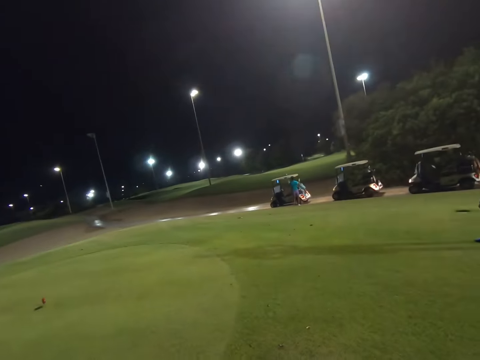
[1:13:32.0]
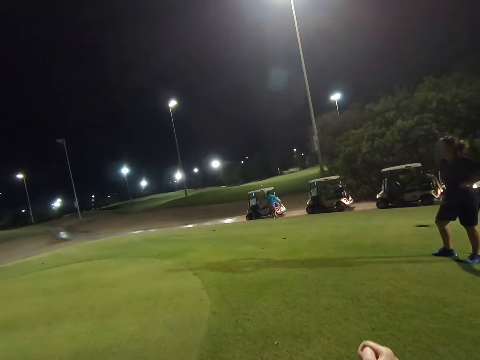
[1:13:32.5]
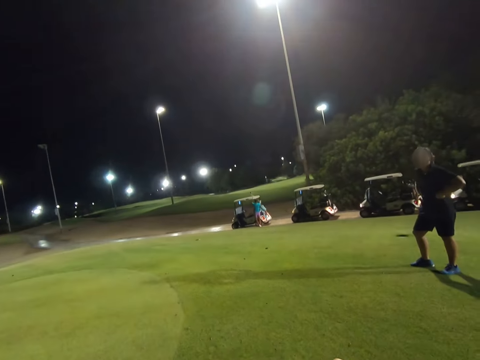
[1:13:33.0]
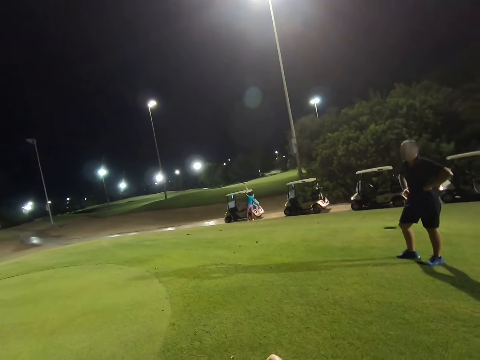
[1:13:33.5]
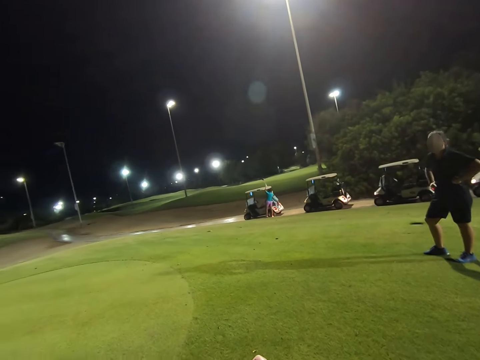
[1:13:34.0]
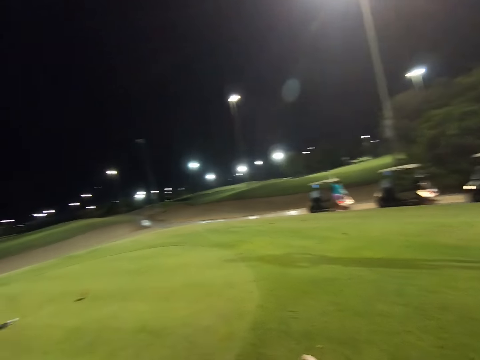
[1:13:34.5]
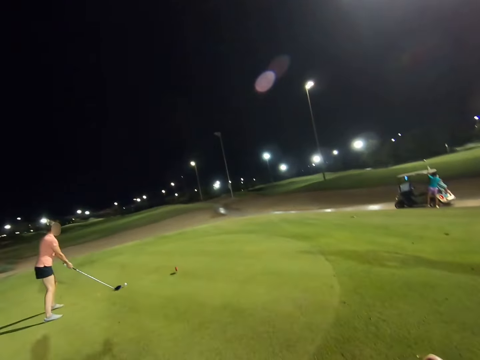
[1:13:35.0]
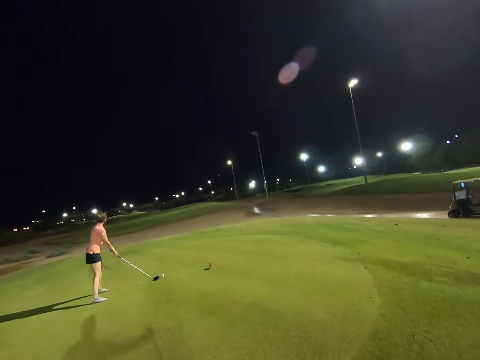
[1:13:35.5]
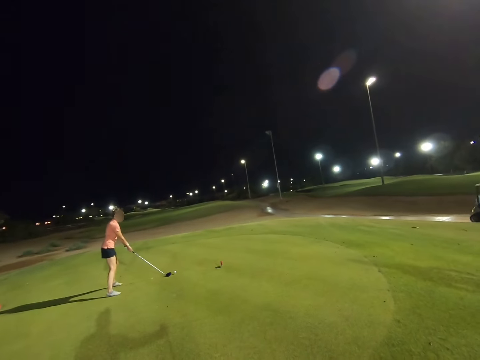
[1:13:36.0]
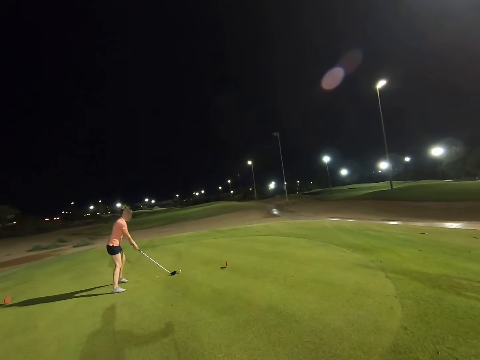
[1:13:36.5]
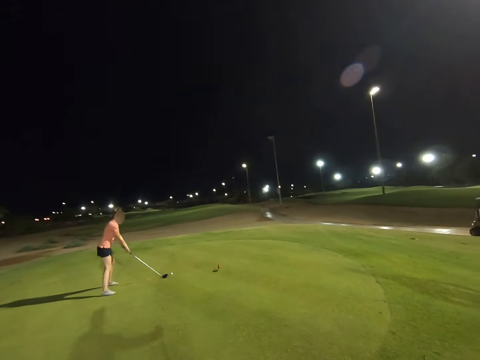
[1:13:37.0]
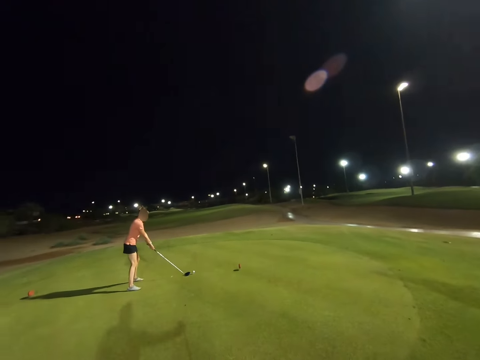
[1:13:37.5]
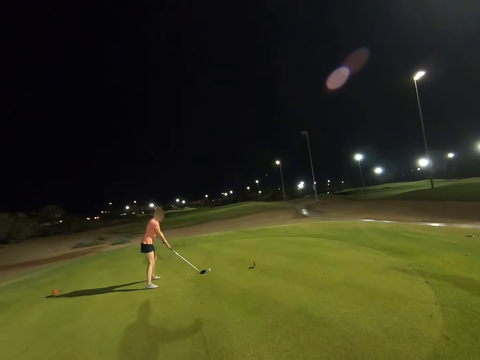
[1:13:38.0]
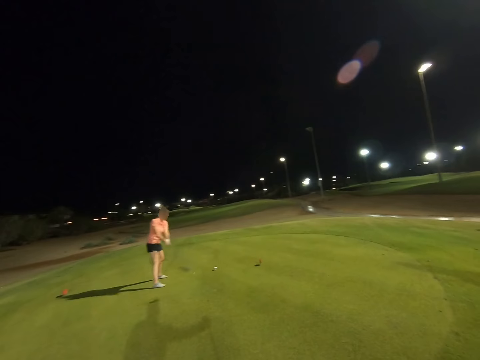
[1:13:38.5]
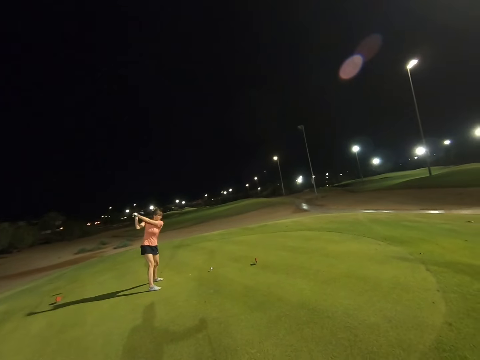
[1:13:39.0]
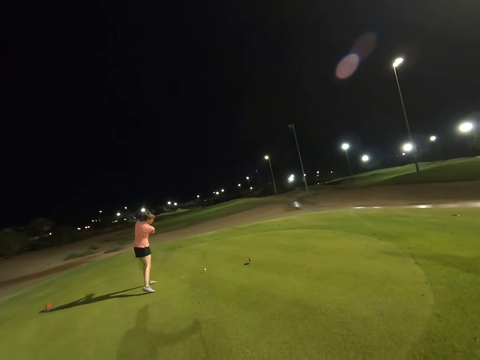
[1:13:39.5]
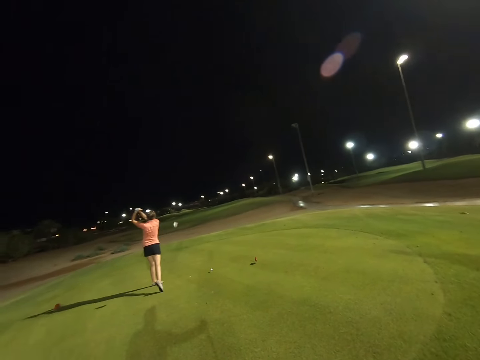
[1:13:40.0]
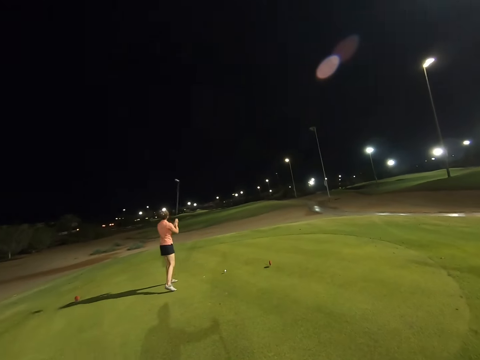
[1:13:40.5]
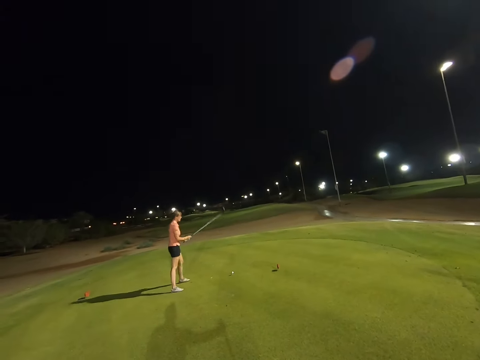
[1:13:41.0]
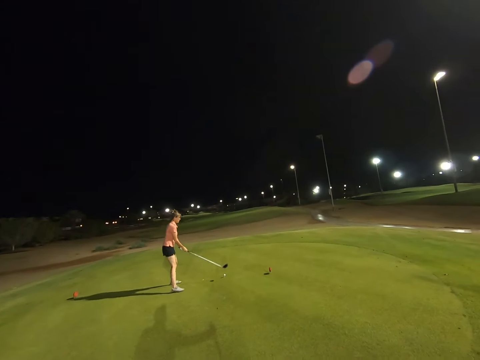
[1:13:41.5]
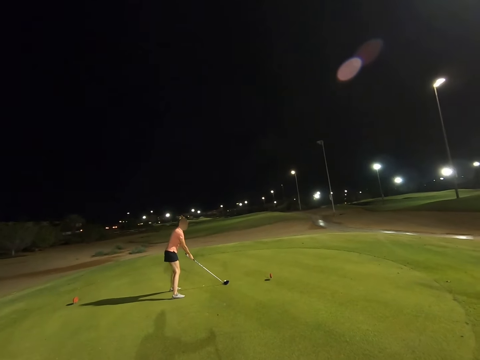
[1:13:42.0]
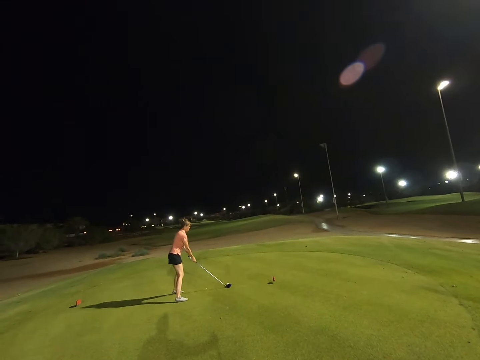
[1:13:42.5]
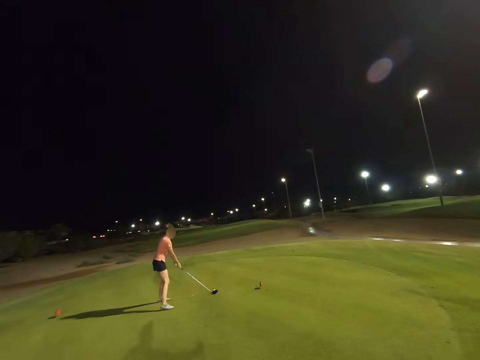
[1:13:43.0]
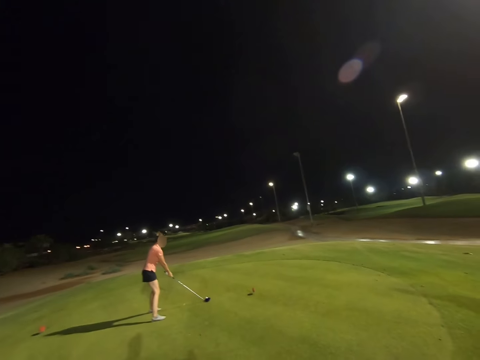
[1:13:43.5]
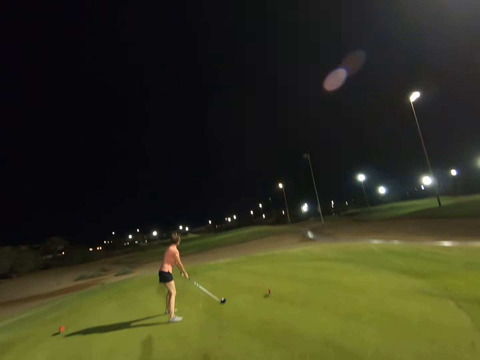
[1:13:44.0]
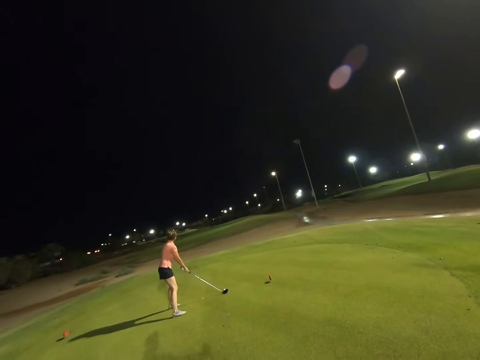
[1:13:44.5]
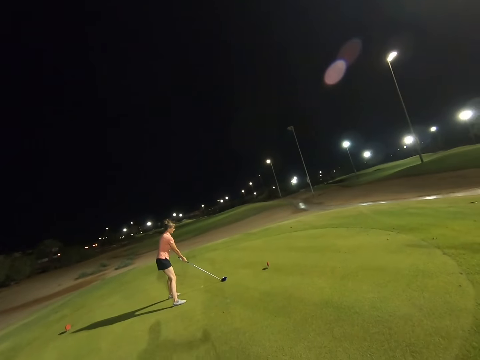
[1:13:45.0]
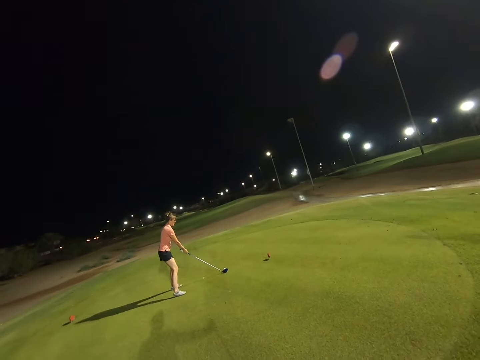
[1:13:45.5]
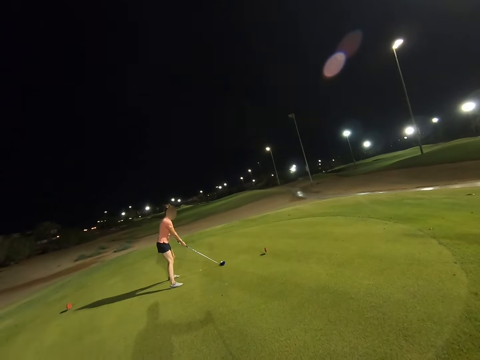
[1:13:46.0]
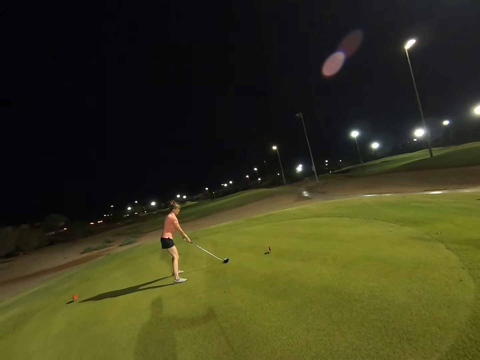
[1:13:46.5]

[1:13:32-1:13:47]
The camera wearer looks around the field. A lady throws the ball and swings the golf club.

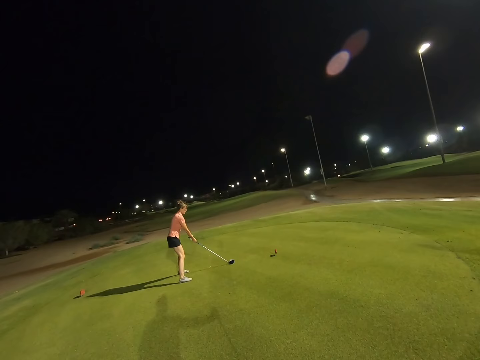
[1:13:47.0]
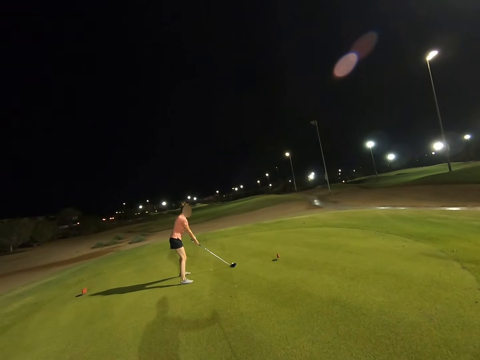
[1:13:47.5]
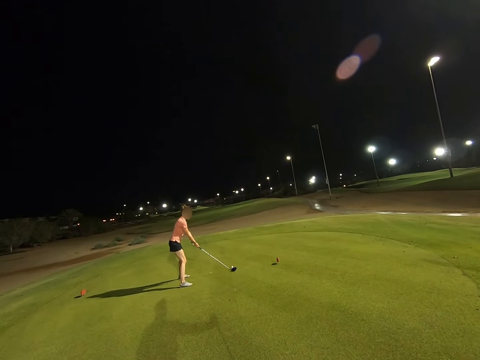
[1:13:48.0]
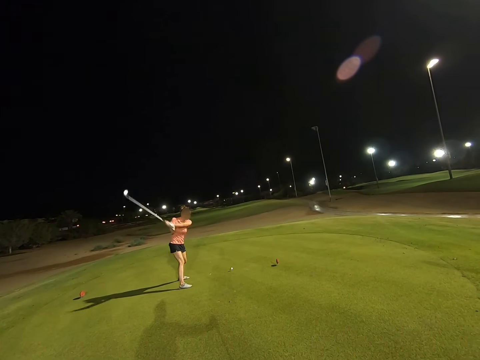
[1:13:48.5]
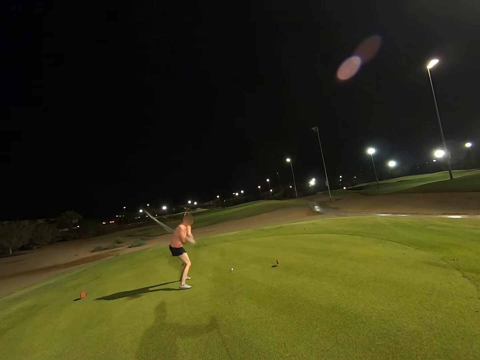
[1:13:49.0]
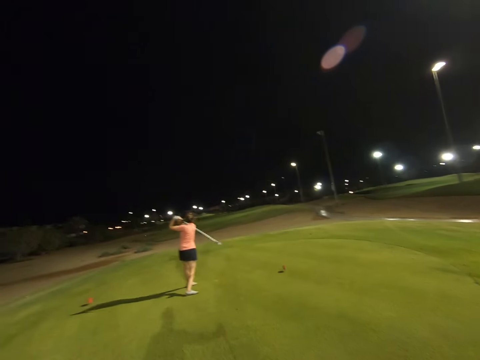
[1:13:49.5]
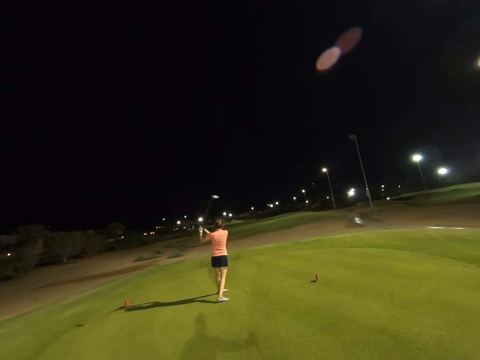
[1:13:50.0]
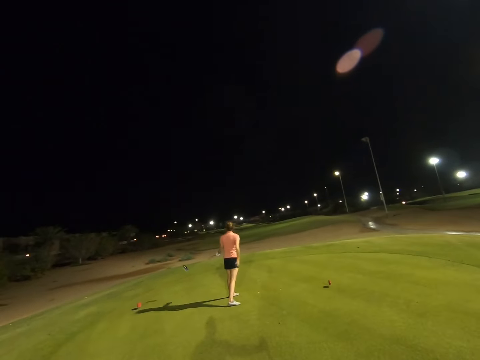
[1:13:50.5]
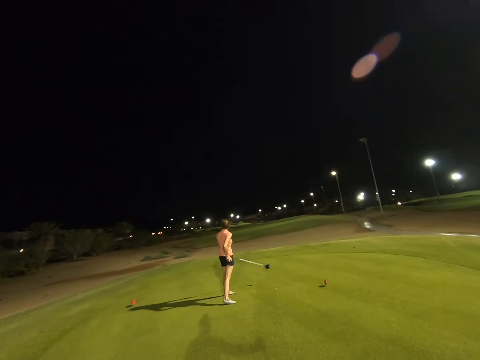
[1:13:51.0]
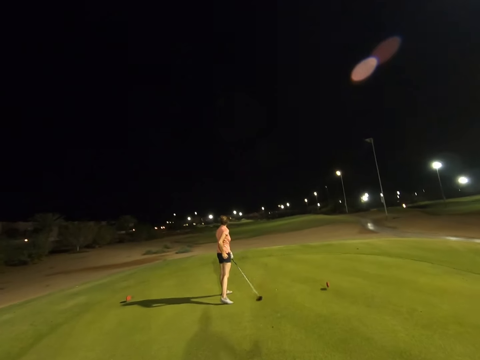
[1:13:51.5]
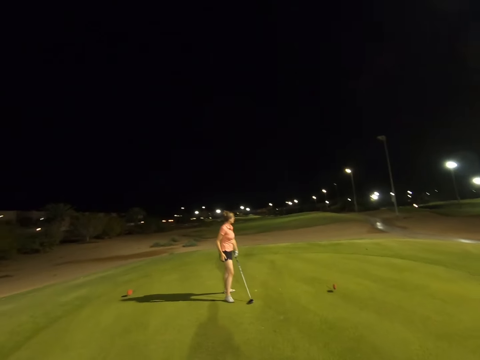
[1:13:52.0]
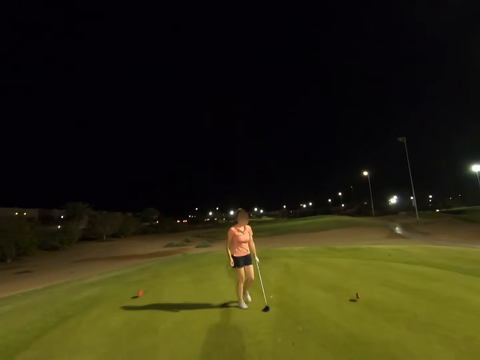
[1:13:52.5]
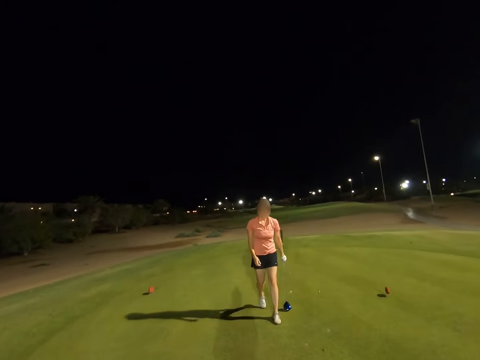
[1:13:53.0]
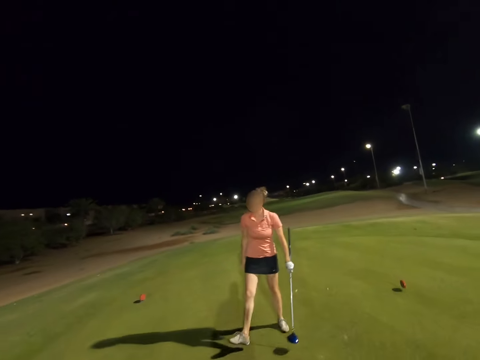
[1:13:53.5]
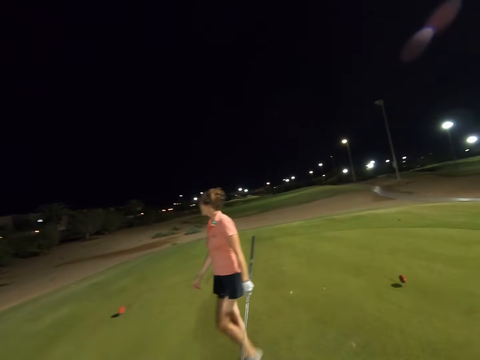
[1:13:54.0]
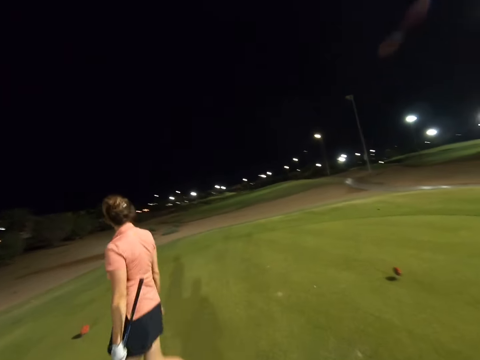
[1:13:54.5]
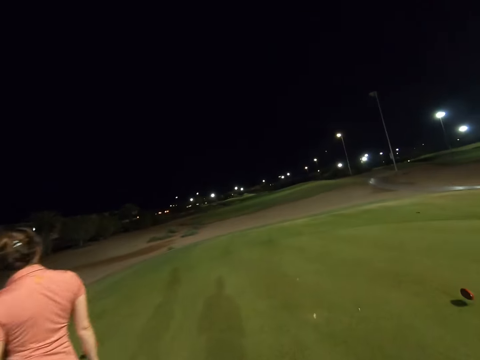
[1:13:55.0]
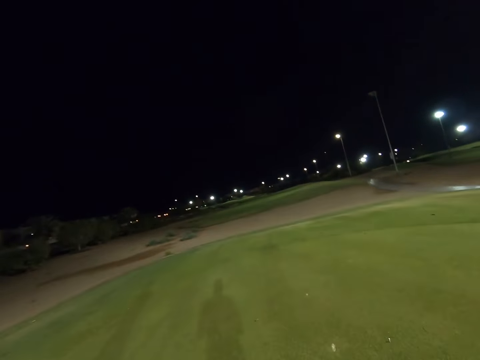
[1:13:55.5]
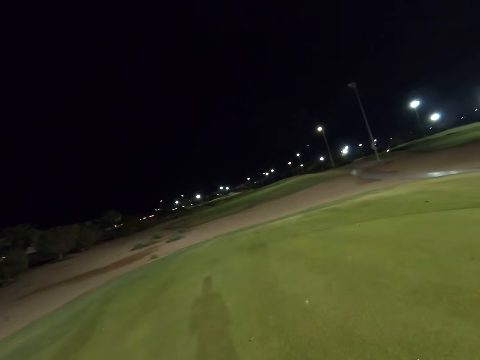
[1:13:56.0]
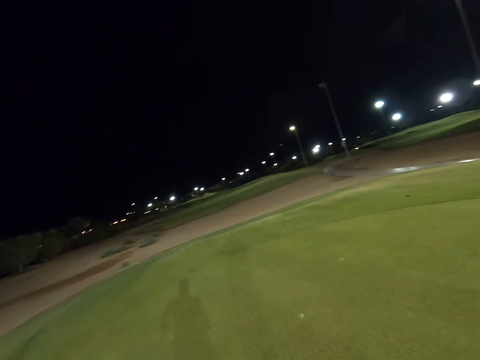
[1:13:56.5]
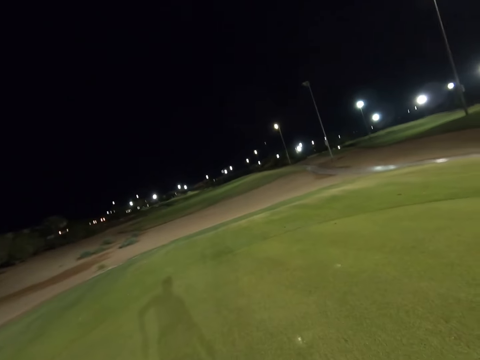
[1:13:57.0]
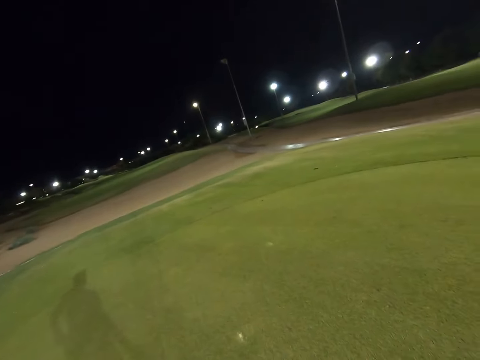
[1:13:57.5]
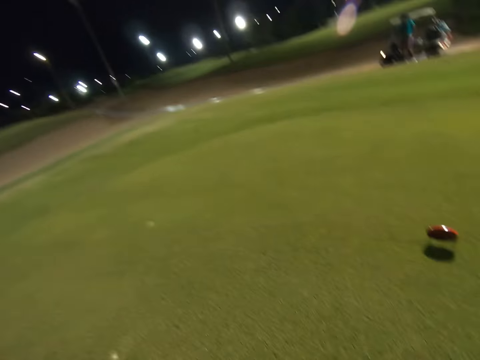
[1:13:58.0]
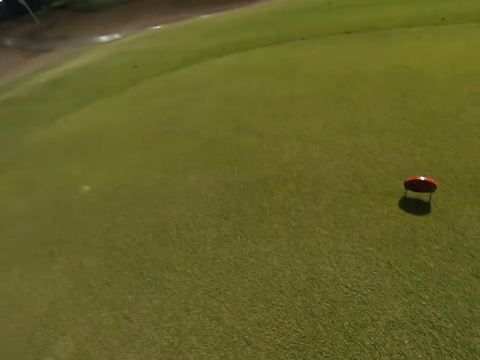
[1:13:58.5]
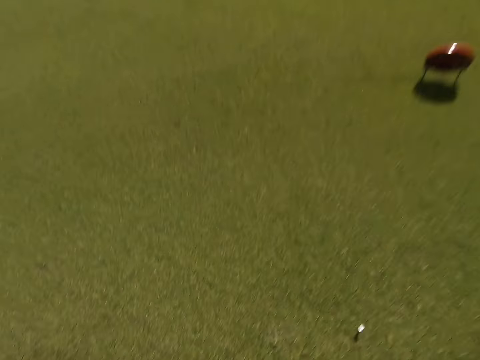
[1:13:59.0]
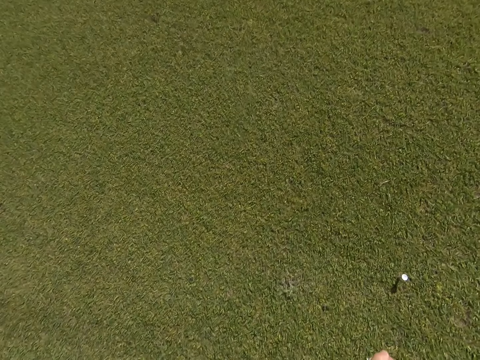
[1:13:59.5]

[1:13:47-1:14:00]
A woman hits a golf ball. The woman throws the ball. The camera wearer walks along the field.
